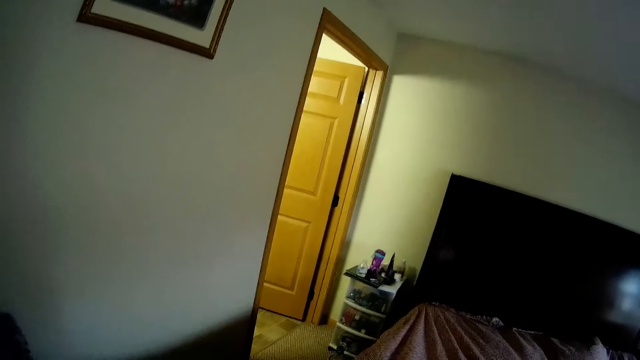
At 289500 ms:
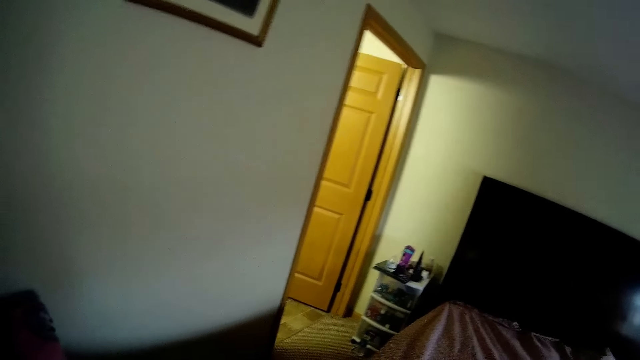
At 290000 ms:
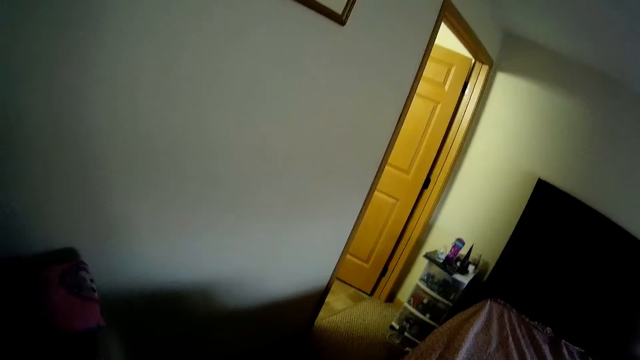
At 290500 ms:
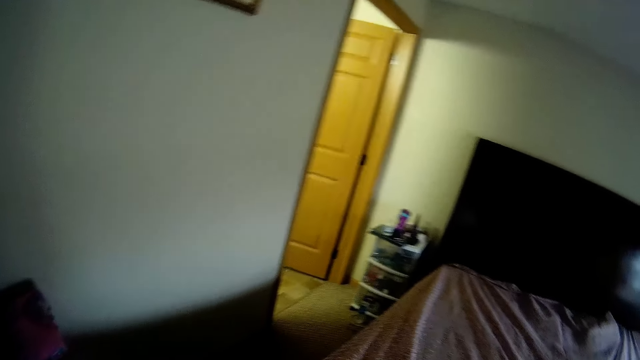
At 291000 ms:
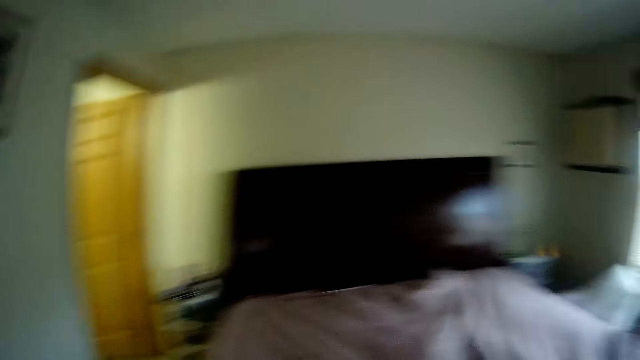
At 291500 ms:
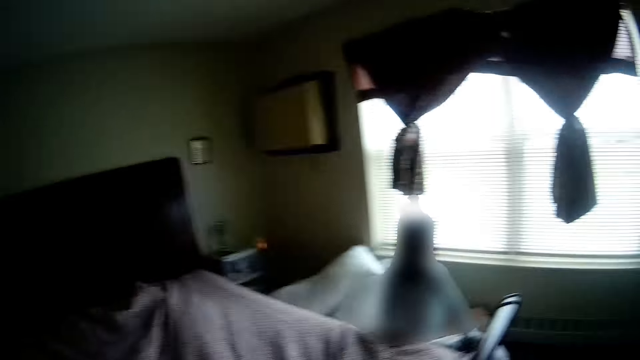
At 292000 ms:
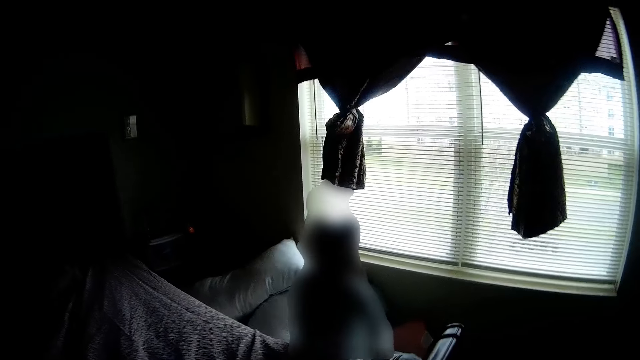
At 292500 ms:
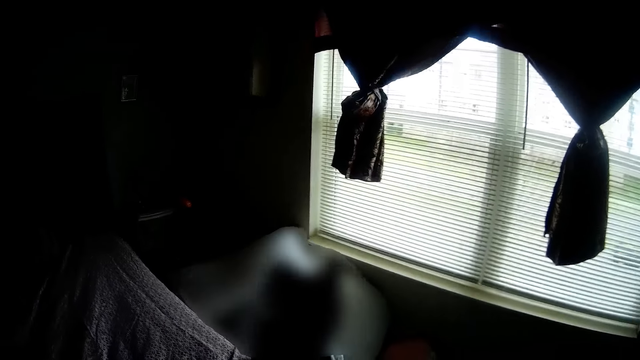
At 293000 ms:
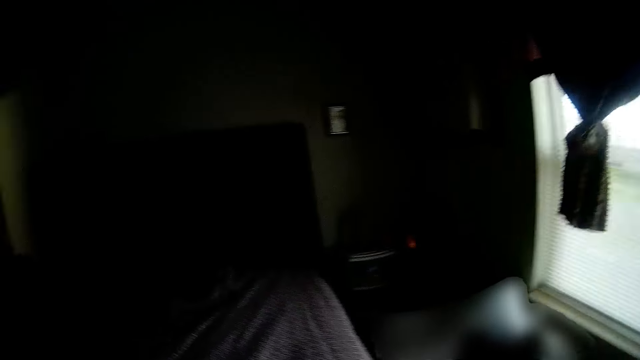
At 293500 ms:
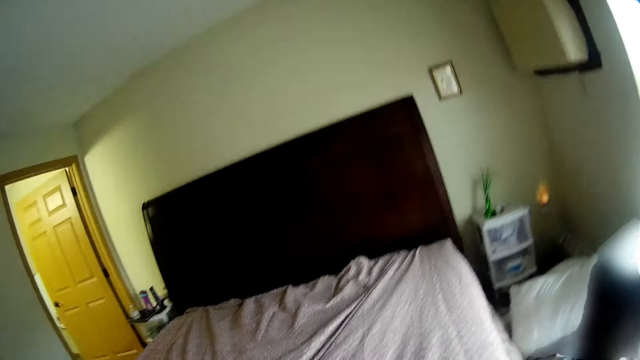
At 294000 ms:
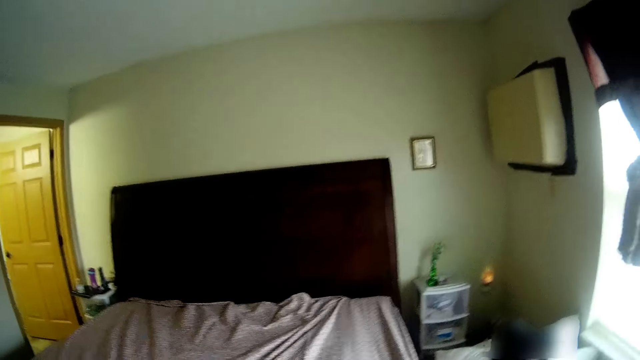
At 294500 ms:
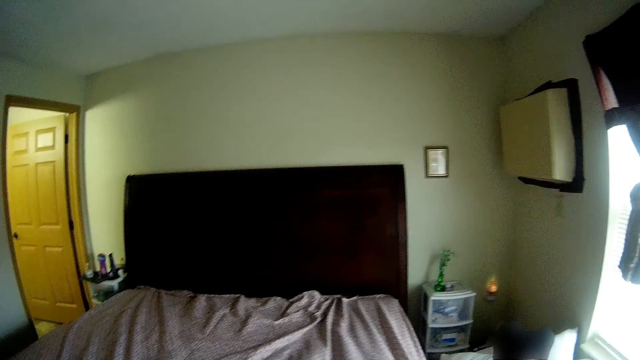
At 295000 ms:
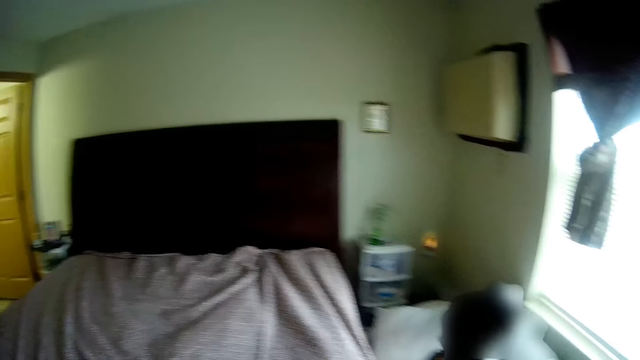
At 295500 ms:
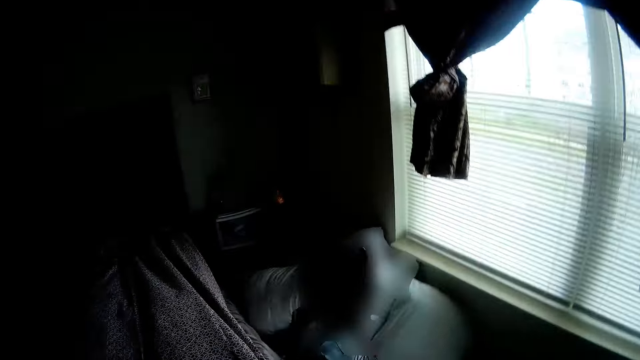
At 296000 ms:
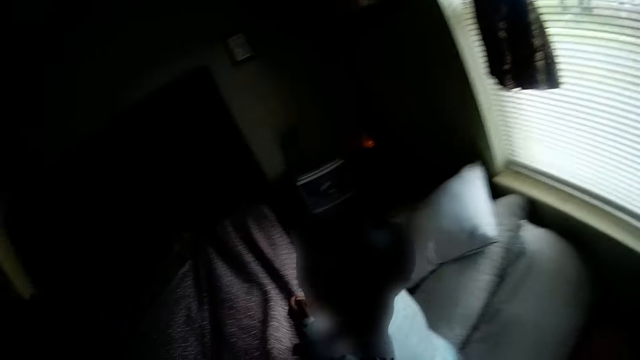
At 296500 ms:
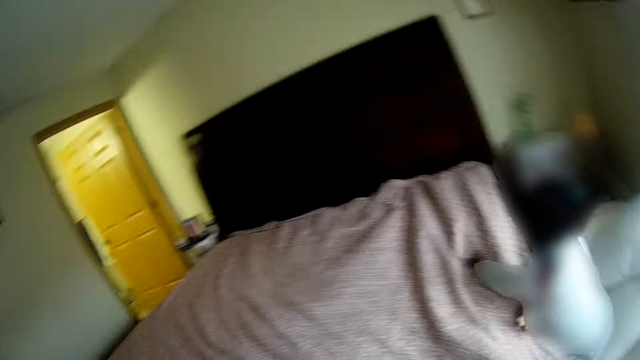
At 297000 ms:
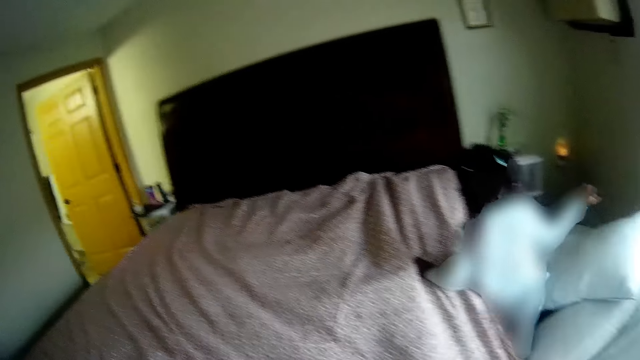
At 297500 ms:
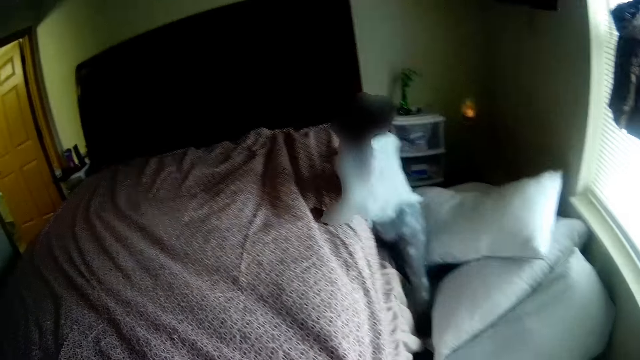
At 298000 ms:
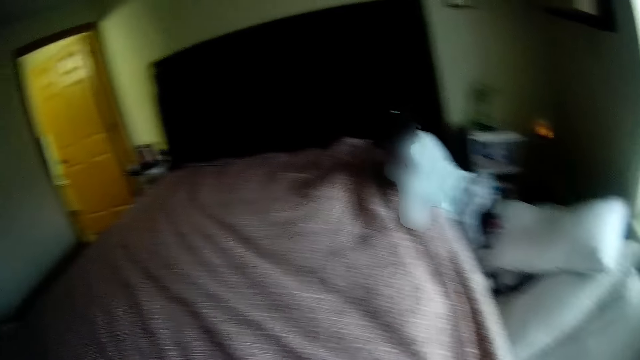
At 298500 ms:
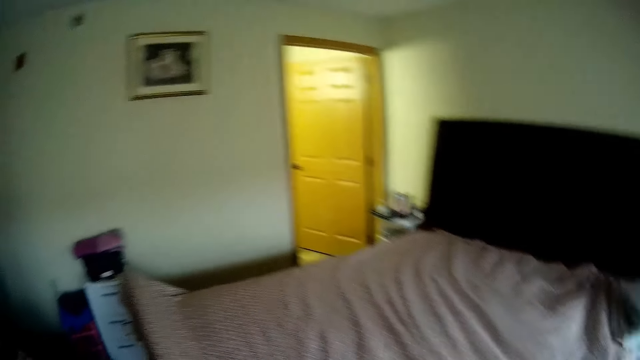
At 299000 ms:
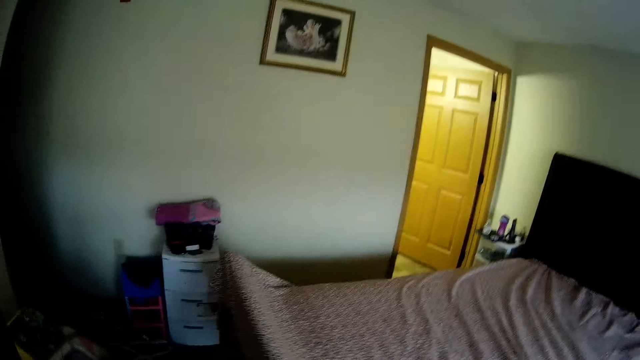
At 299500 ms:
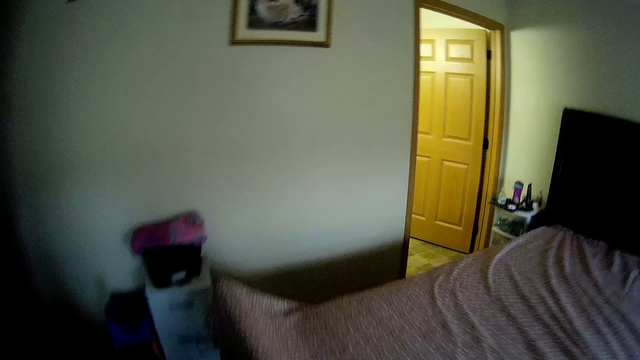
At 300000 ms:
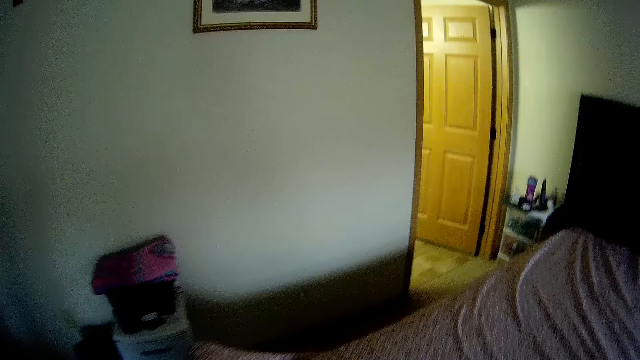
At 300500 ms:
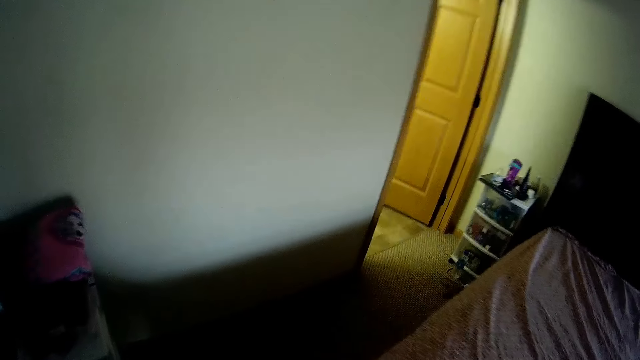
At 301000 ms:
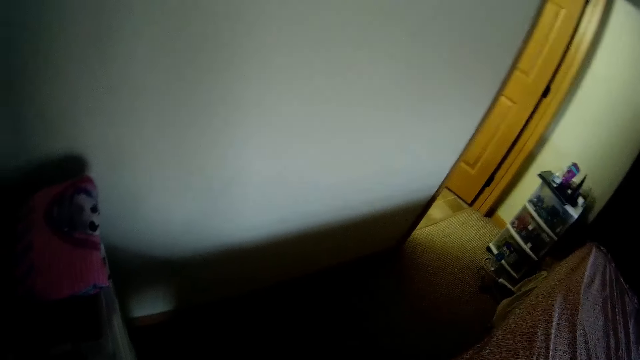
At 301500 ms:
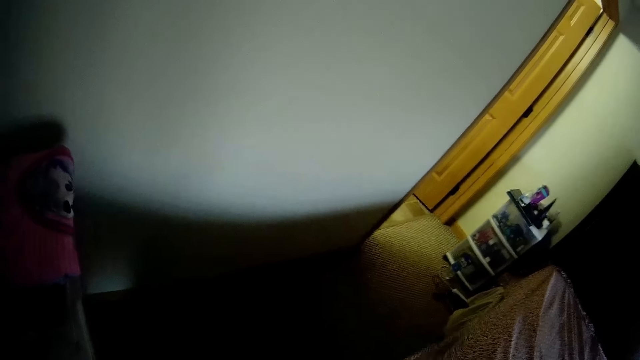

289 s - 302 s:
The camera wearer converses with the baby. The girl places her right hand on the bed. She places her left hand on the bed. The camera wearer moves around the room.

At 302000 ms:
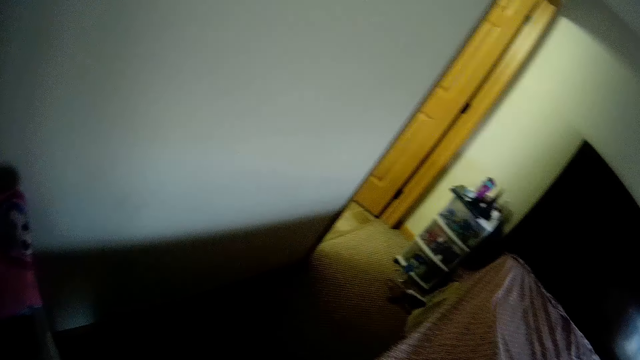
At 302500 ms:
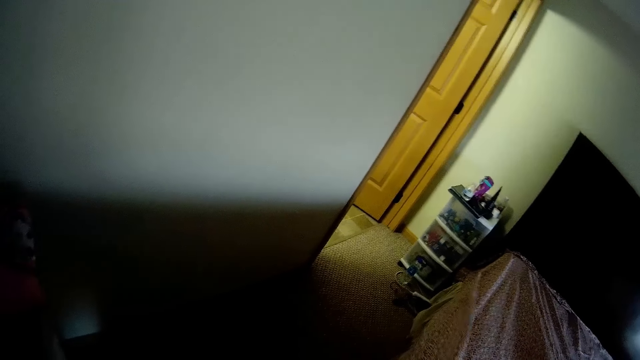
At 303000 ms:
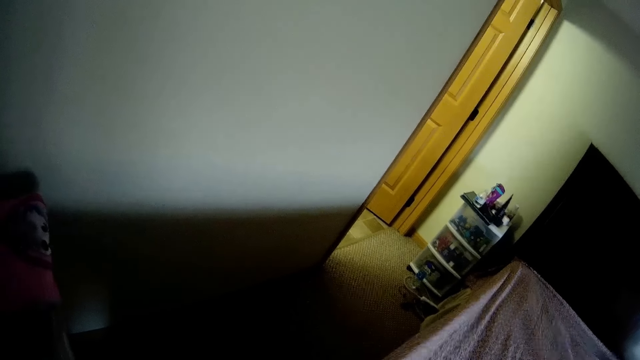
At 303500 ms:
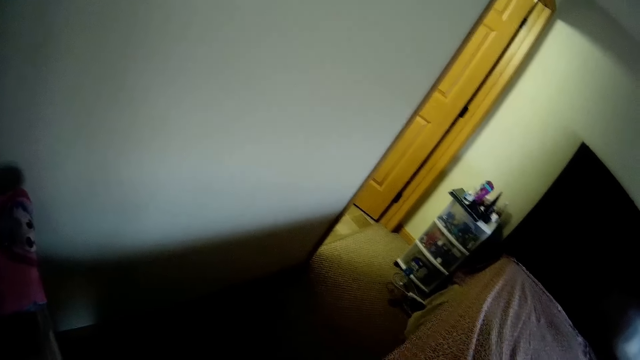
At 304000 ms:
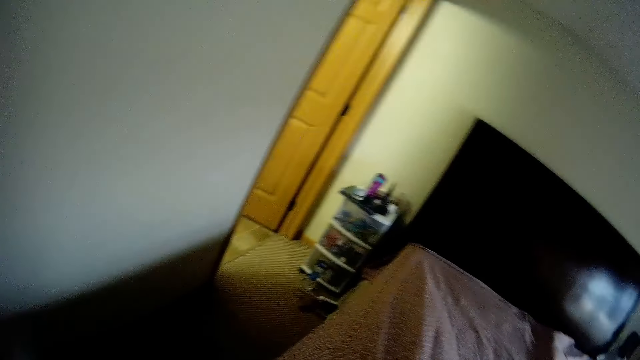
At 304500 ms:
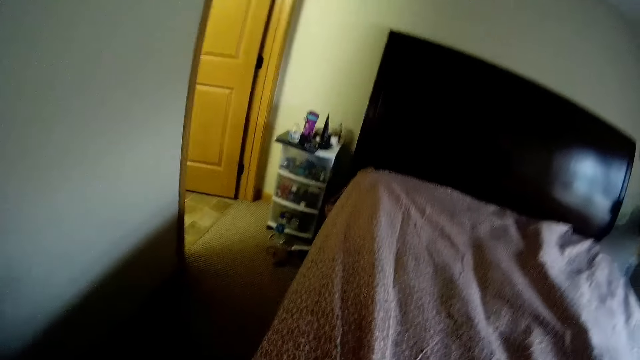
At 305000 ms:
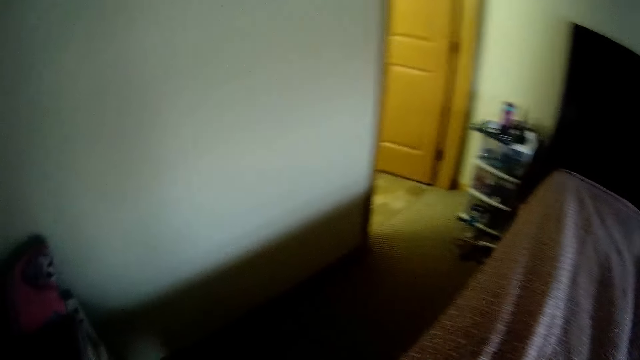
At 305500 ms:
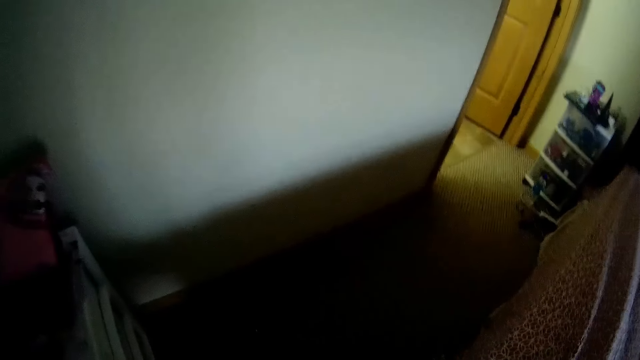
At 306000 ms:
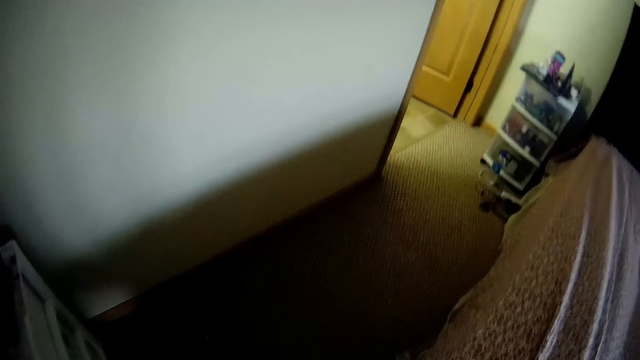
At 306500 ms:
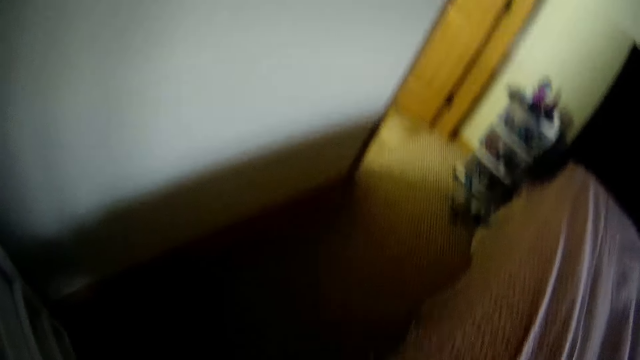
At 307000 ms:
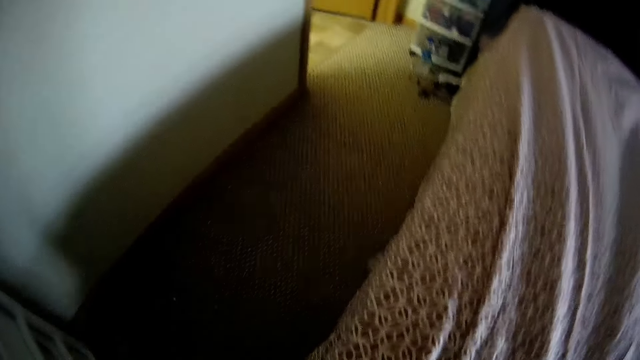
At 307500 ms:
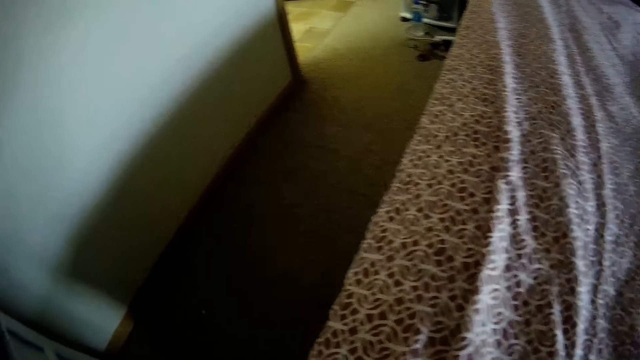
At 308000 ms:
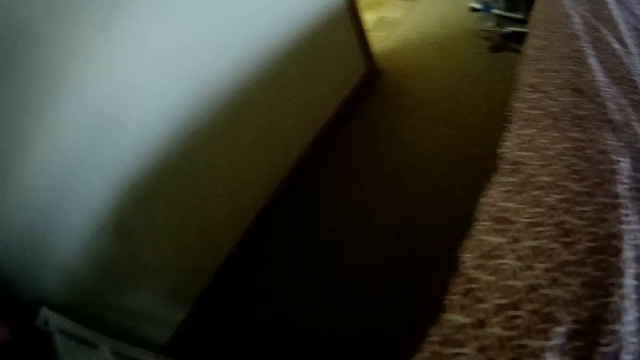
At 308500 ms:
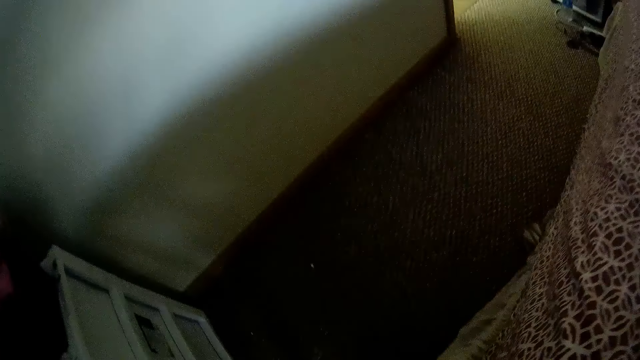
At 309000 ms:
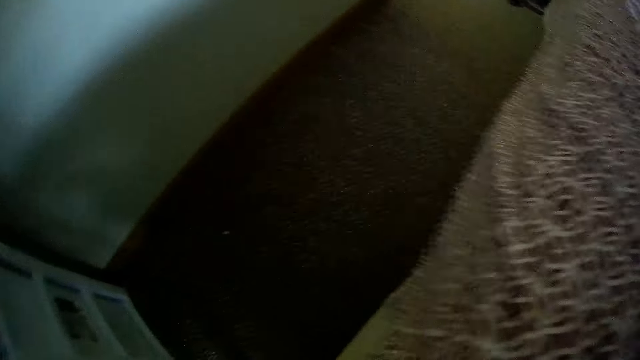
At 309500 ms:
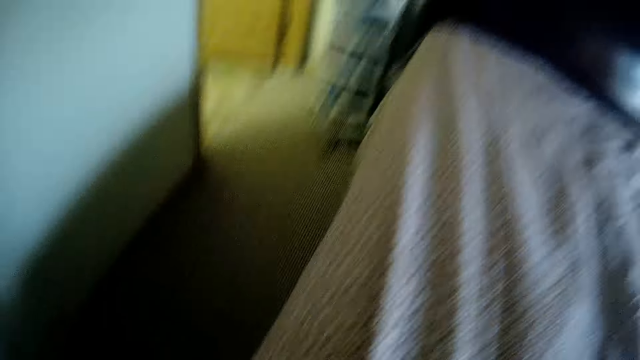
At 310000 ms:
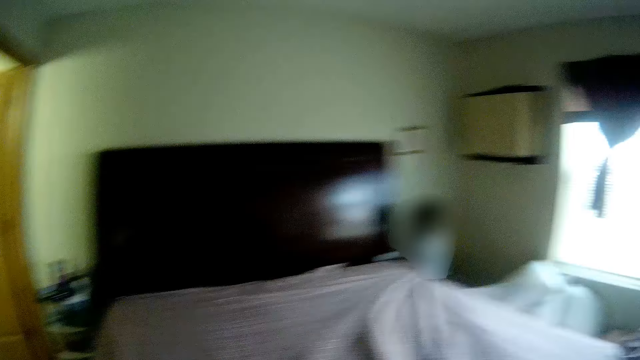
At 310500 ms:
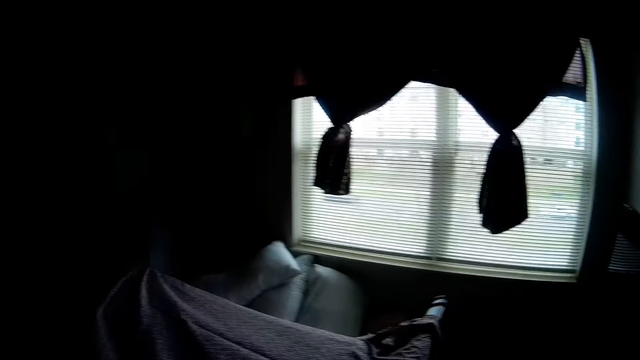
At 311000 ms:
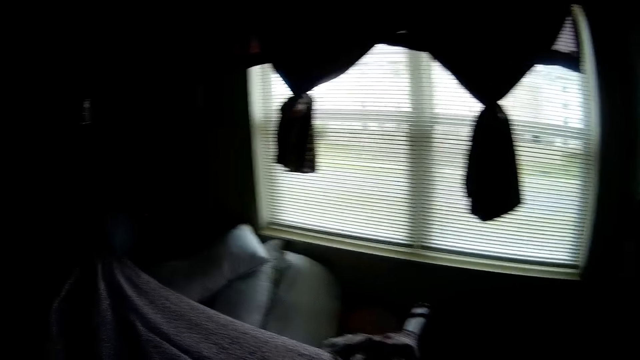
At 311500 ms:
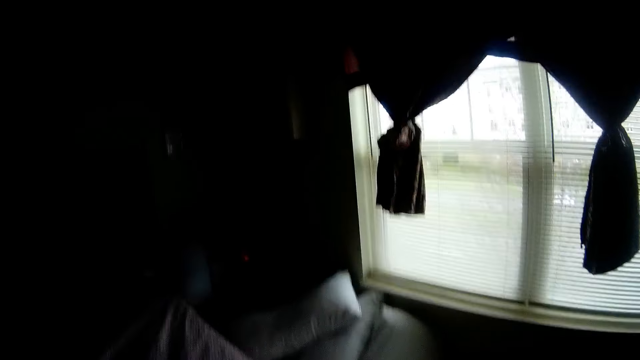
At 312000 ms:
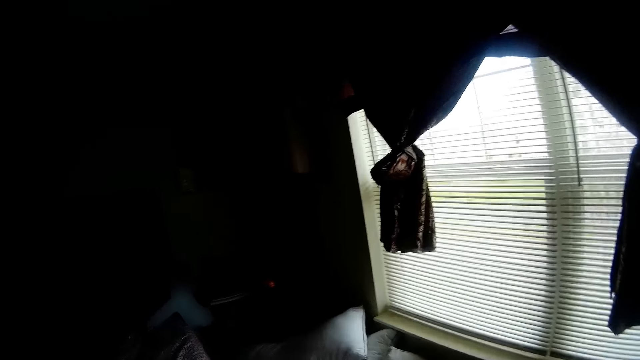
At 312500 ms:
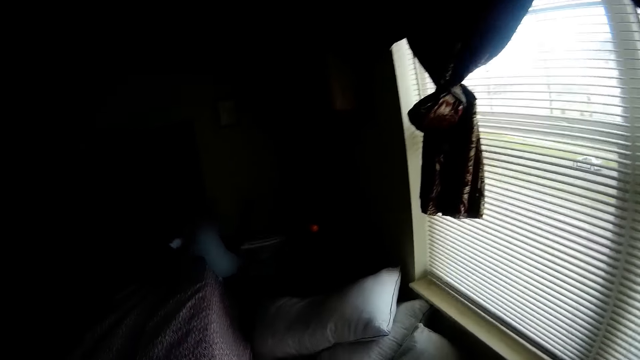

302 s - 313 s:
The camera wearer spreads the bed.
